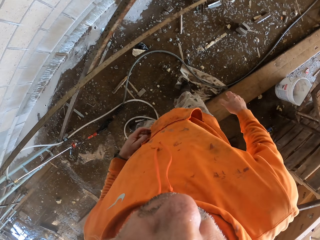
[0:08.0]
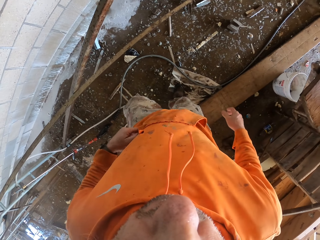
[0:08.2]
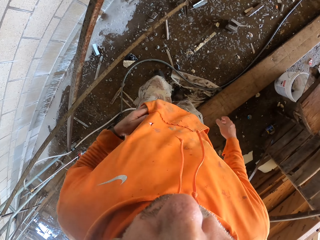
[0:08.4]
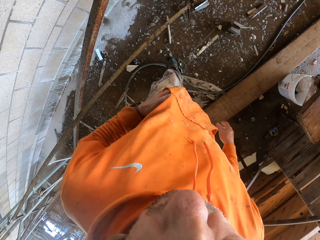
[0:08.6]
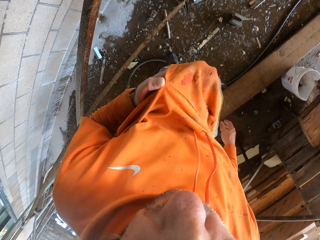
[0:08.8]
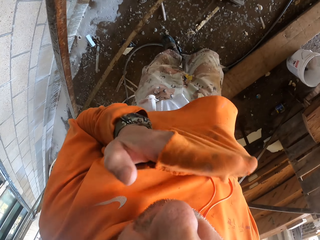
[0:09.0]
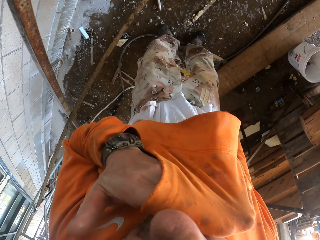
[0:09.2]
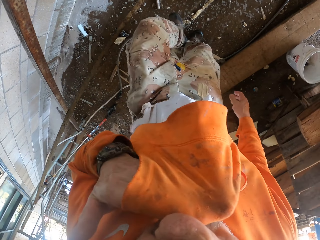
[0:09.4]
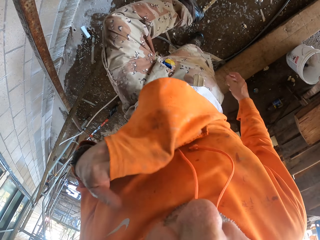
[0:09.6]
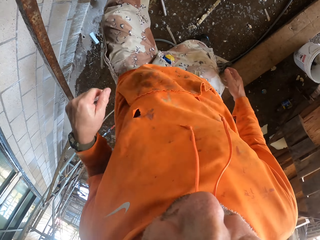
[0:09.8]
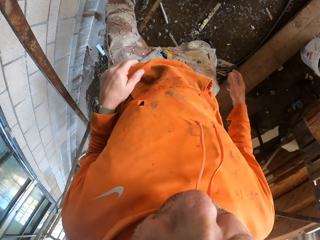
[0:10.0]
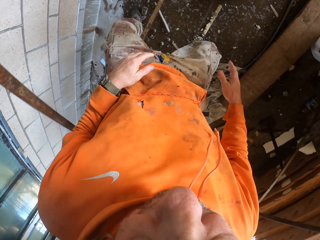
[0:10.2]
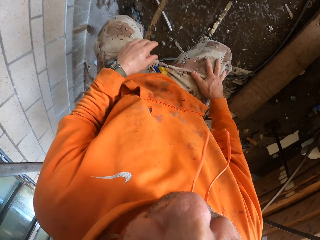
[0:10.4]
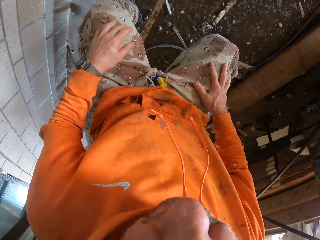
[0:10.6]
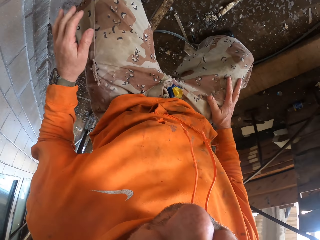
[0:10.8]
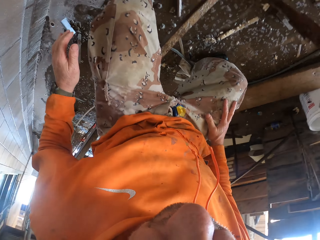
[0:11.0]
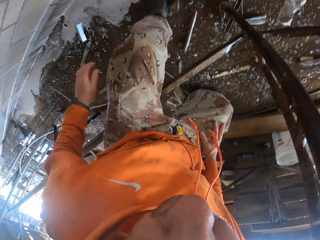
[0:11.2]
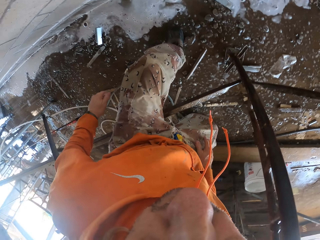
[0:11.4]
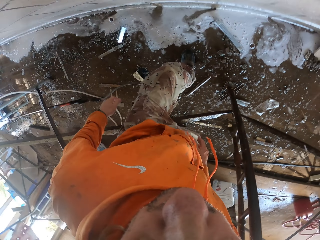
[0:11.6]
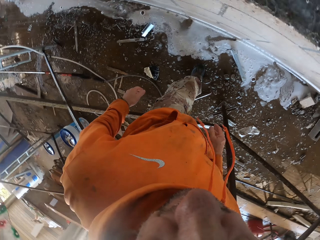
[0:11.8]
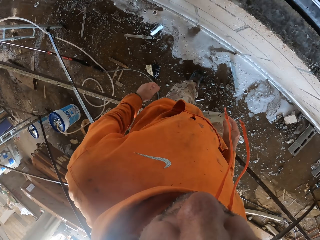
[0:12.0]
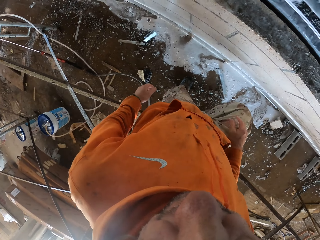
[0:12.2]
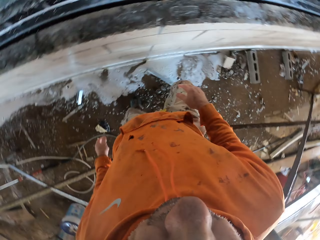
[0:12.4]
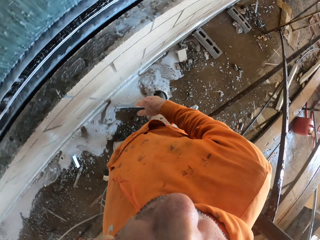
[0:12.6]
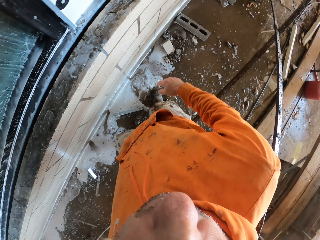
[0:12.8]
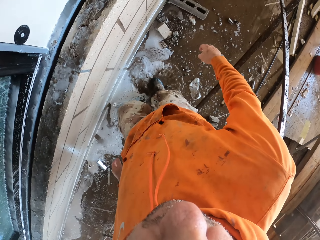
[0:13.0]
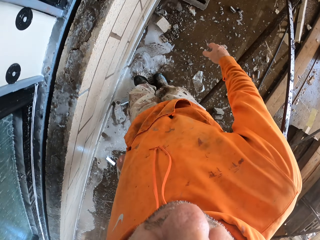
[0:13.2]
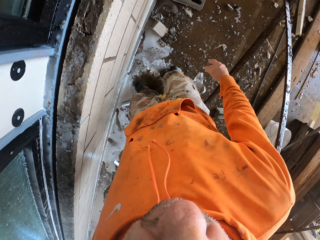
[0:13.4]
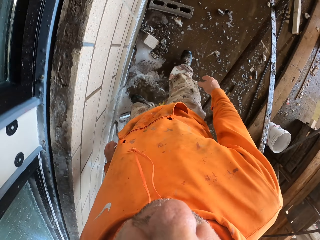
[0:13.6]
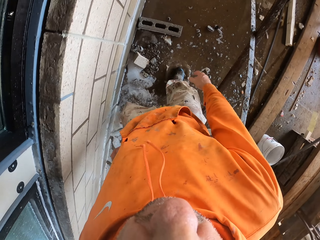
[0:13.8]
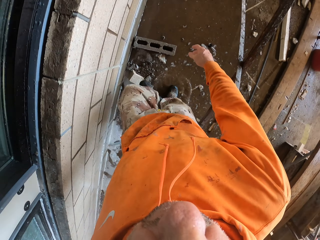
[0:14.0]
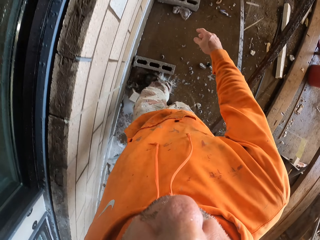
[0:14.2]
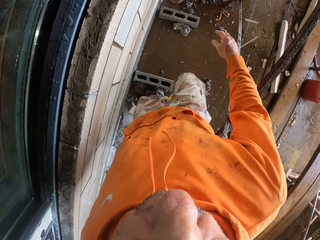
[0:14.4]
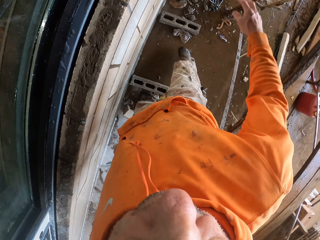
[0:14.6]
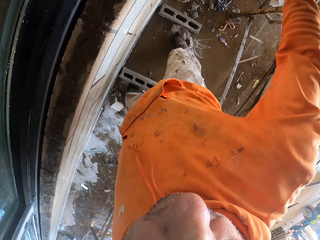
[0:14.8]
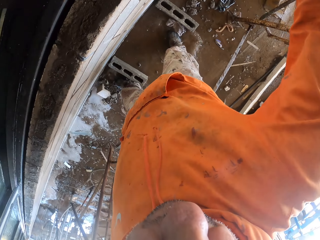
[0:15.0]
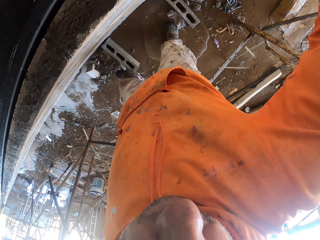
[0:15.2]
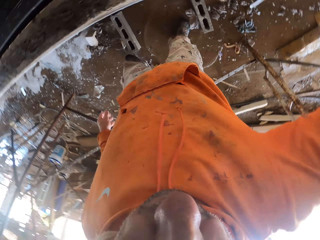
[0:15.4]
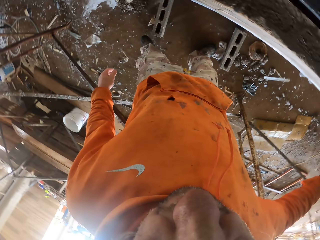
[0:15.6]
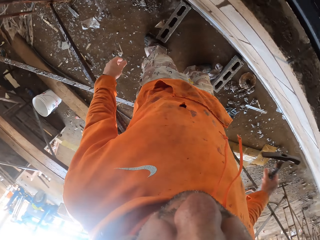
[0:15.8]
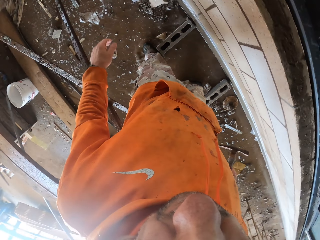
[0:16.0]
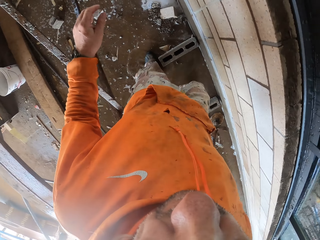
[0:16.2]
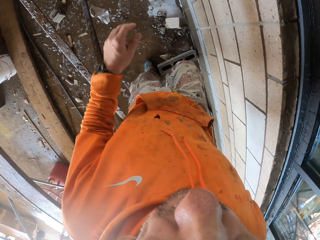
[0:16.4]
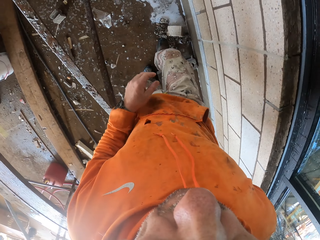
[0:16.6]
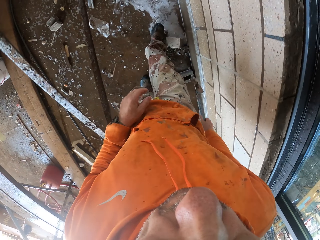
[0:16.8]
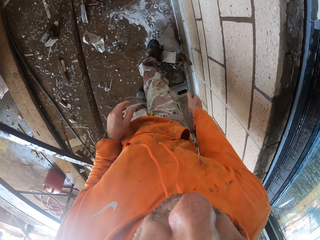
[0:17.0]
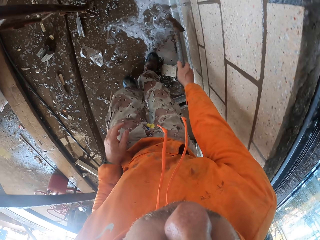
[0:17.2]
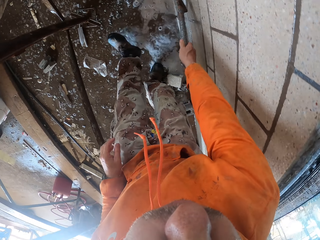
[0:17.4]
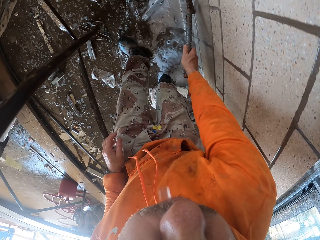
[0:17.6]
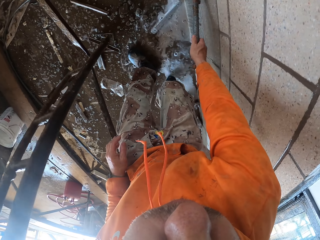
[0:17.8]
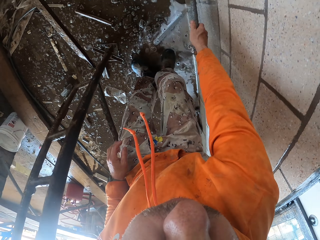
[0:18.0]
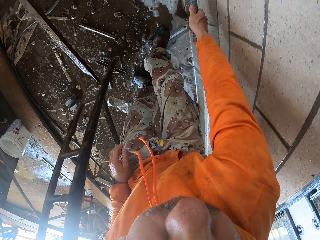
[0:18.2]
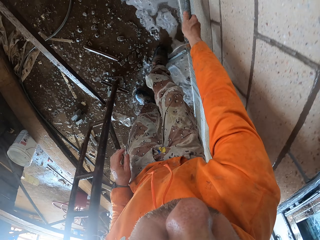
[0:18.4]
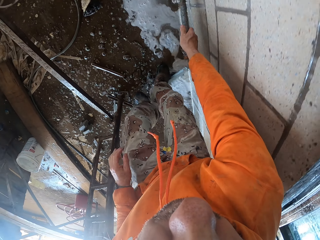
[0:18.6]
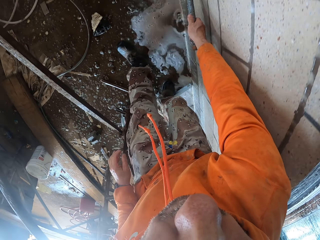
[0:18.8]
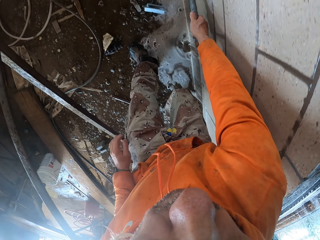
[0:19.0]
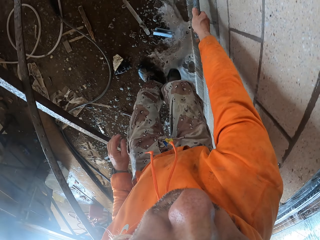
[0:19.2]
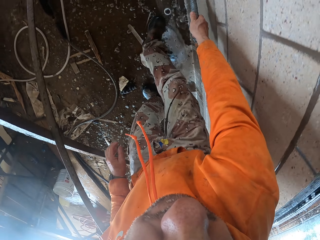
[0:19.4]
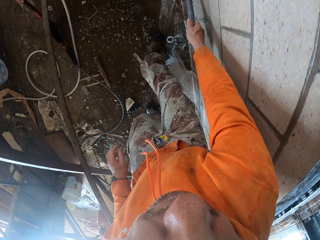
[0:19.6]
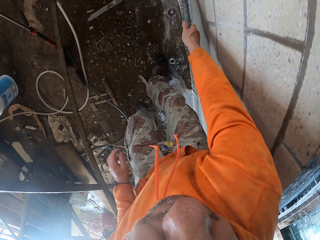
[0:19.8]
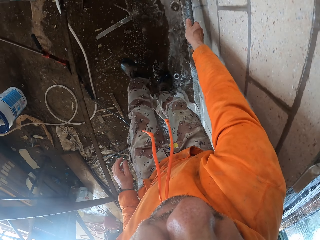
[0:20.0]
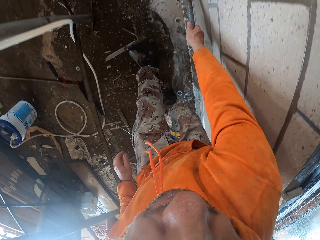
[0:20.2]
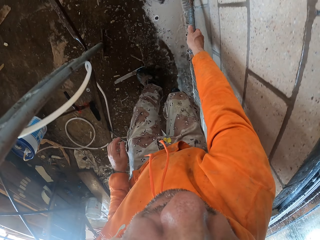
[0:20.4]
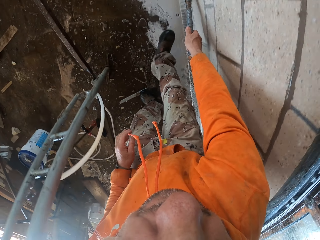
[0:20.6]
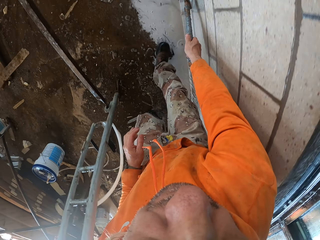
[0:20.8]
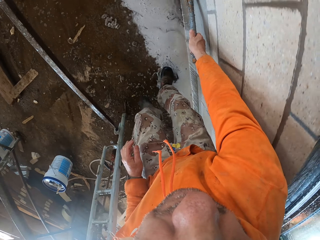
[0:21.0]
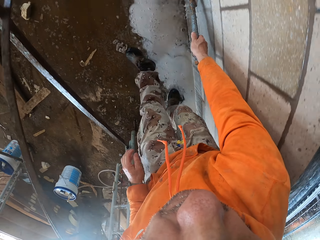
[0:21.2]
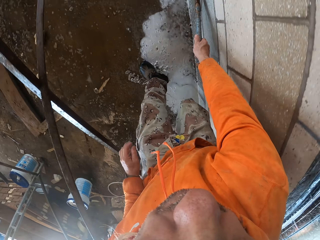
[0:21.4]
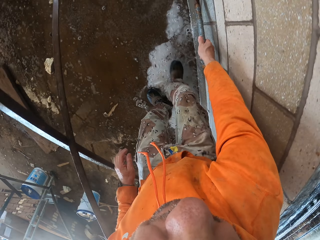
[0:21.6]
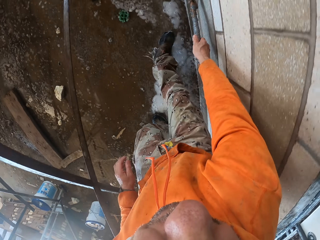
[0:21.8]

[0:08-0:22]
The camera wearer wipes the face with his cloth. He crosses over a pipe. He squats down and gets up. He picks up a hammer. He drags the hammer on the wall. He walks with the hammer.

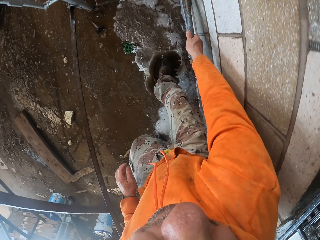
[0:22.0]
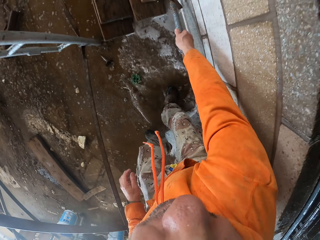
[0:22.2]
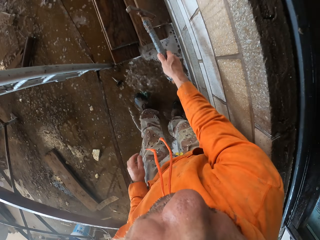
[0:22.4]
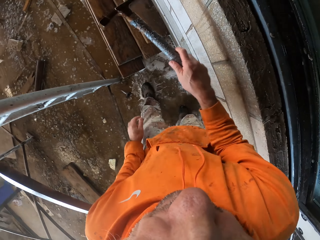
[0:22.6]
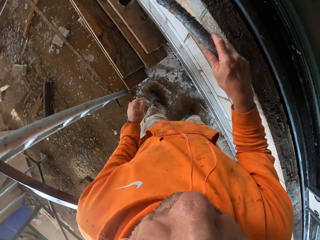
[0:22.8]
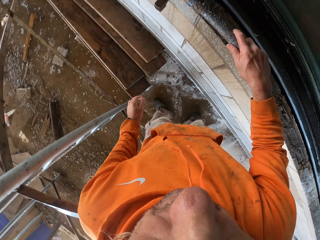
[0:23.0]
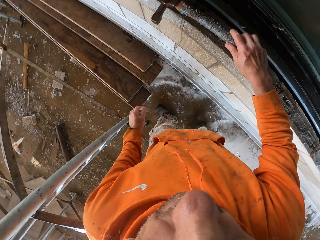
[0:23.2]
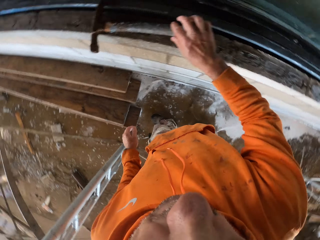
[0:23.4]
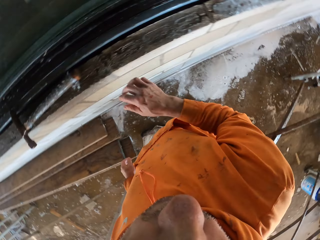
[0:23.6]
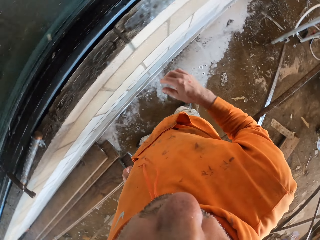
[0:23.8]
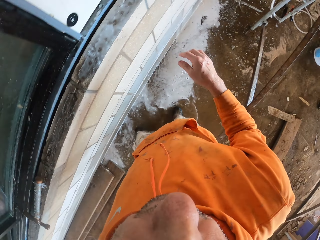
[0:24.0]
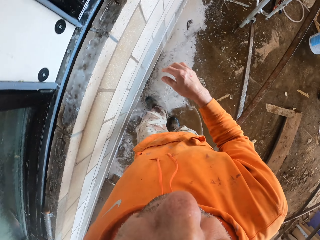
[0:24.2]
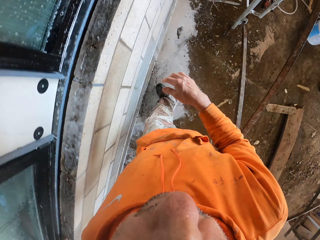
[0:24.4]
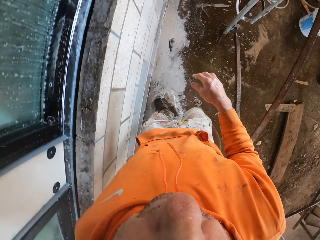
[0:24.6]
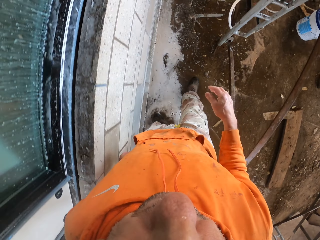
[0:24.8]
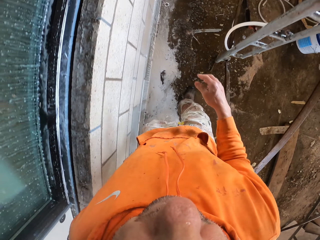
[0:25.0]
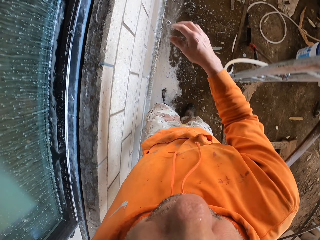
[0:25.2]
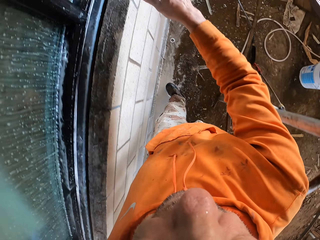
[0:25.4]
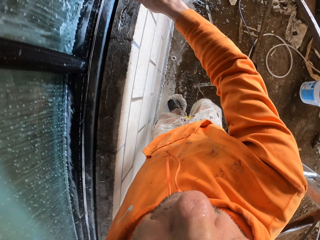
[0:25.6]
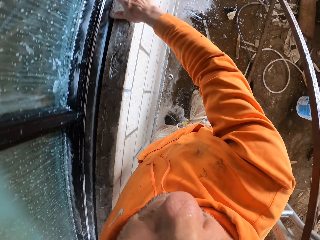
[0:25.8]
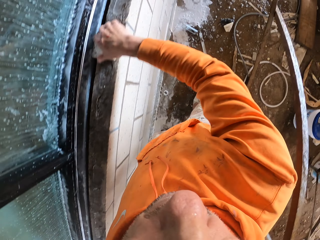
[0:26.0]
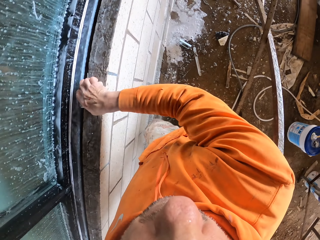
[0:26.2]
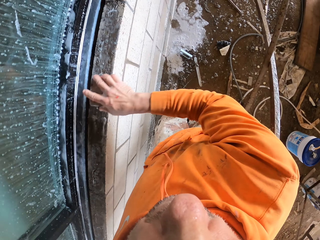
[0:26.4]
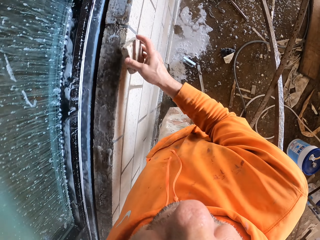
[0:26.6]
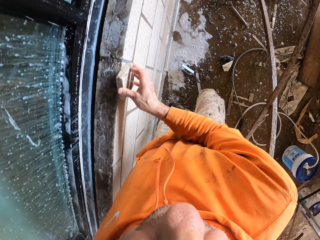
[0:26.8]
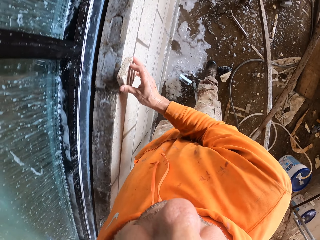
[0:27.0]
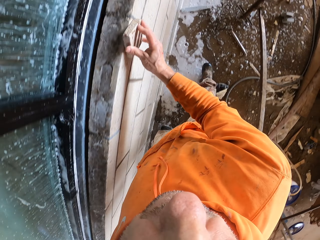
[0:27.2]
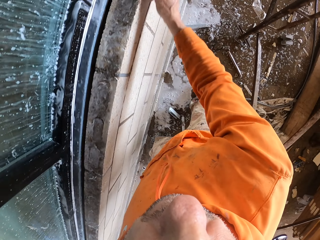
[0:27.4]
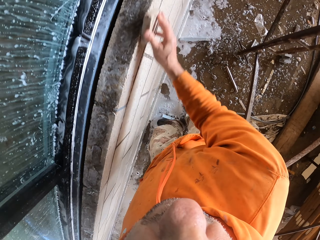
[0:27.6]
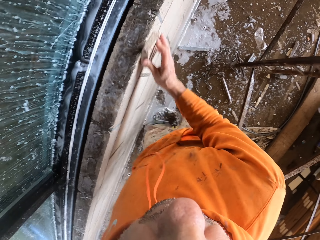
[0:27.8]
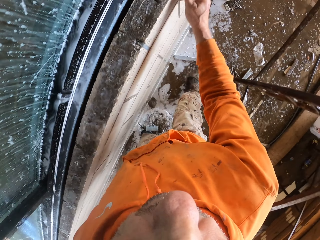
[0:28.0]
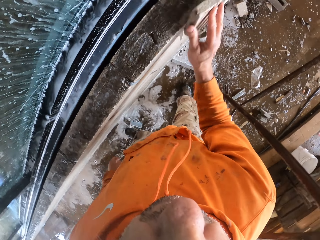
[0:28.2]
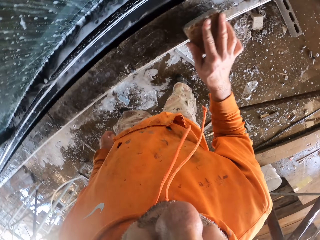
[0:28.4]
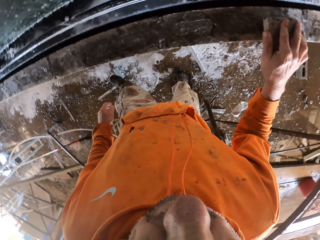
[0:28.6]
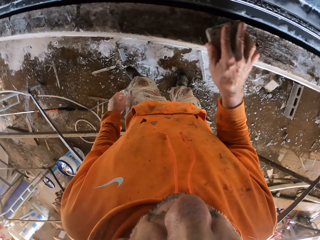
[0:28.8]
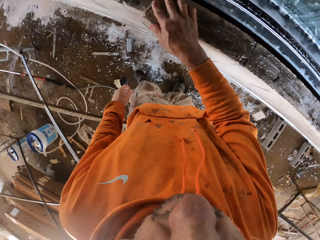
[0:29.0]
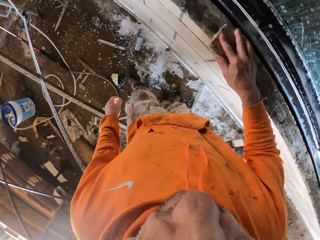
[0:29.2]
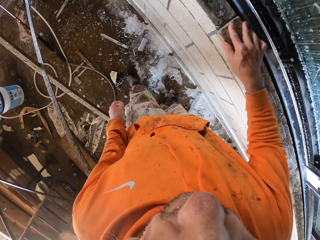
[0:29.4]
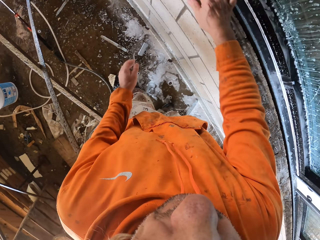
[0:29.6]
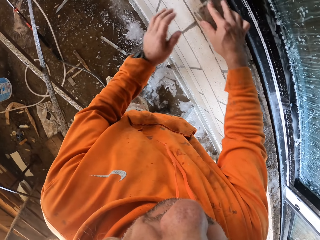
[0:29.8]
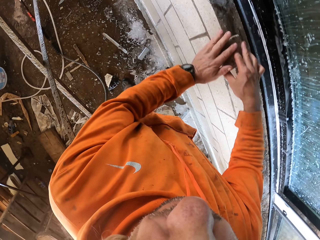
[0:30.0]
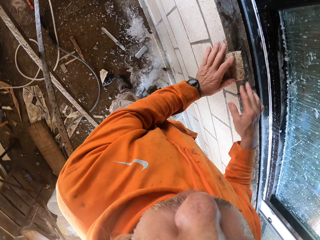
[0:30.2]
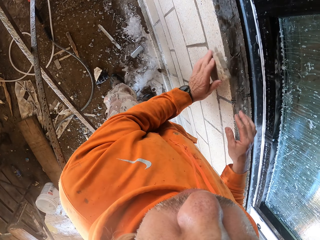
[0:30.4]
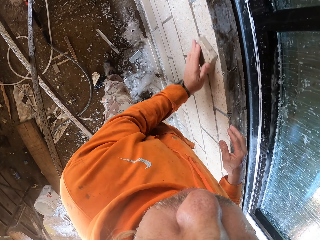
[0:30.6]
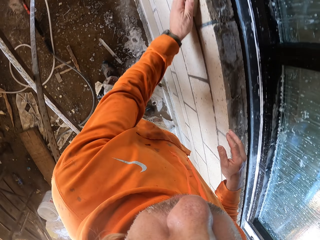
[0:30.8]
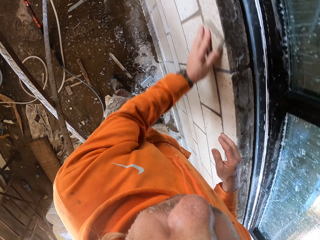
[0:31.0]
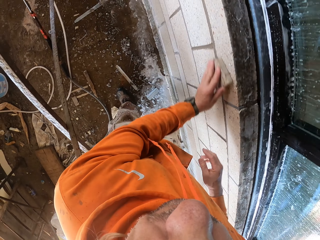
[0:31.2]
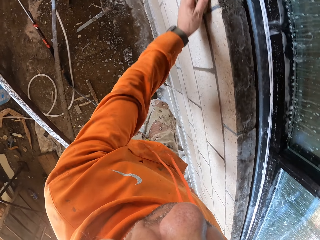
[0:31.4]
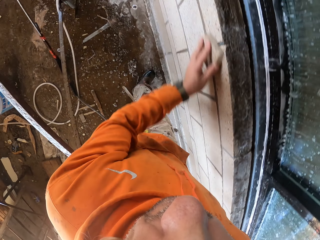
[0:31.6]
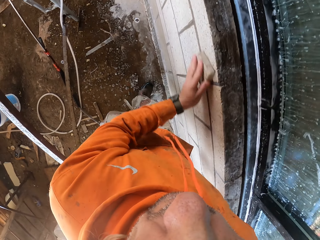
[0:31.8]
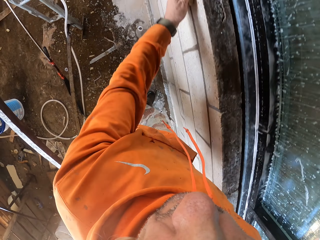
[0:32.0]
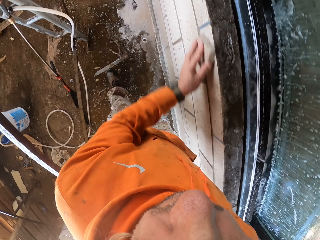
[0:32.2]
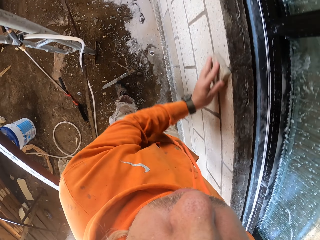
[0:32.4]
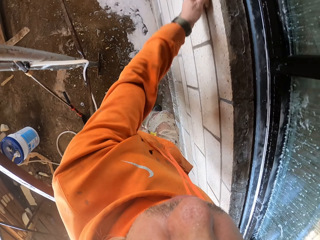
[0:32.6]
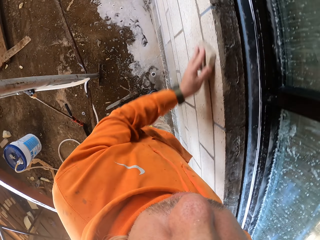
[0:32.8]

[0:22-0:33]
The camera wearer puts the hammer on a window. They walk around. They pick up a scrubber on the window. They scrub the wall using the scrubber. They exchange the scrubber to the right hand.
